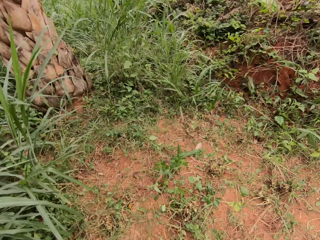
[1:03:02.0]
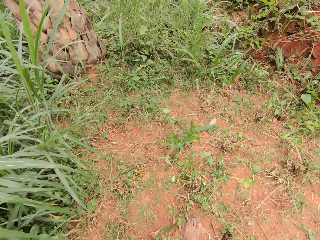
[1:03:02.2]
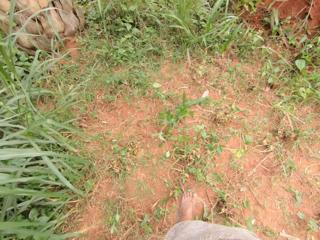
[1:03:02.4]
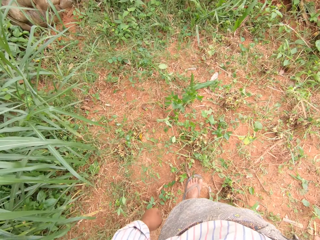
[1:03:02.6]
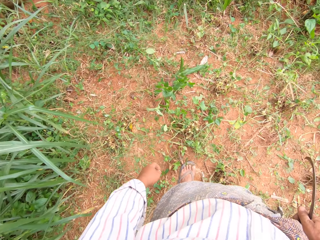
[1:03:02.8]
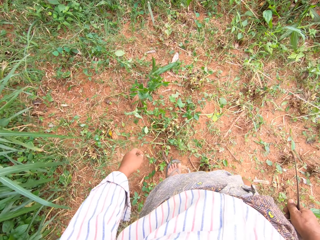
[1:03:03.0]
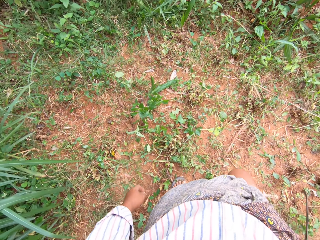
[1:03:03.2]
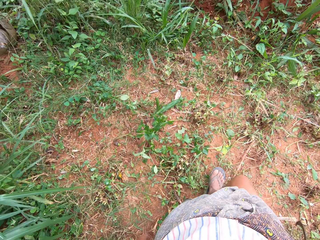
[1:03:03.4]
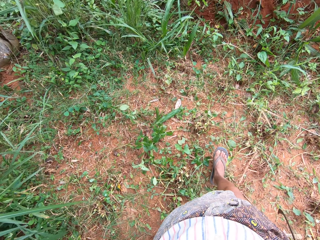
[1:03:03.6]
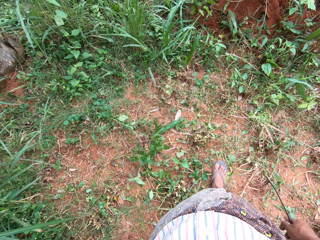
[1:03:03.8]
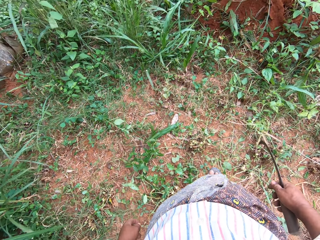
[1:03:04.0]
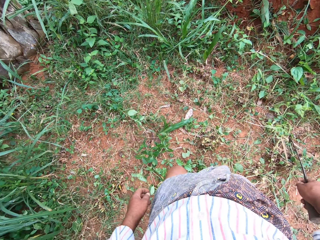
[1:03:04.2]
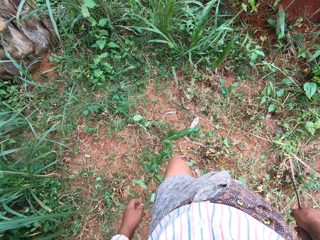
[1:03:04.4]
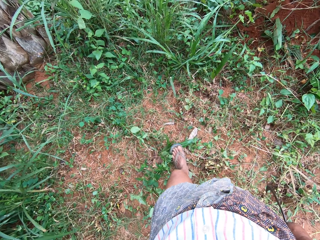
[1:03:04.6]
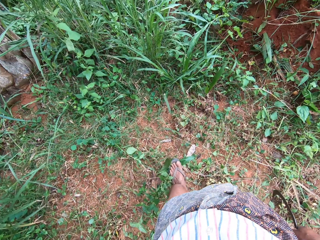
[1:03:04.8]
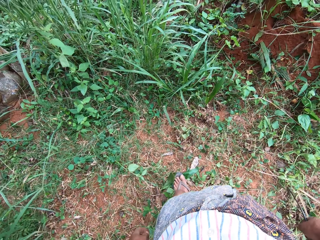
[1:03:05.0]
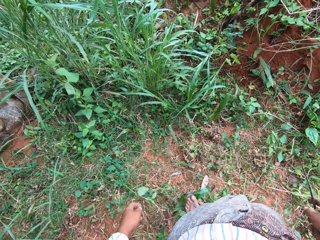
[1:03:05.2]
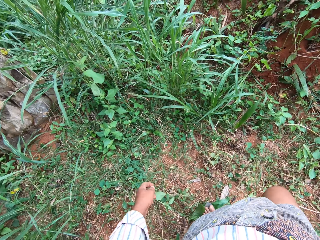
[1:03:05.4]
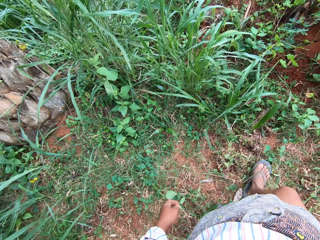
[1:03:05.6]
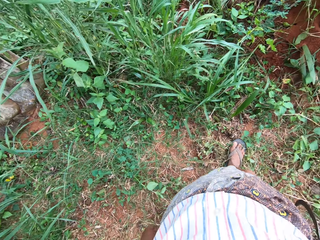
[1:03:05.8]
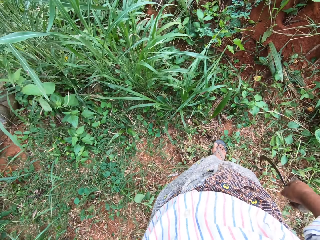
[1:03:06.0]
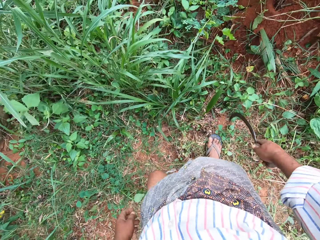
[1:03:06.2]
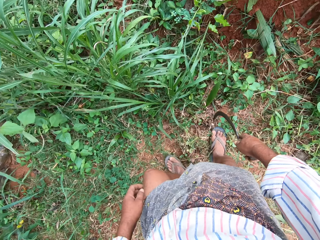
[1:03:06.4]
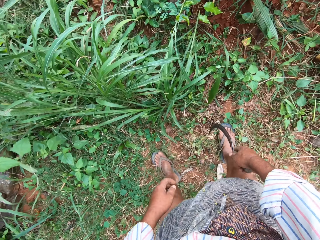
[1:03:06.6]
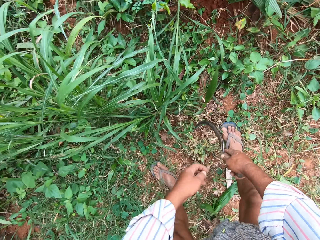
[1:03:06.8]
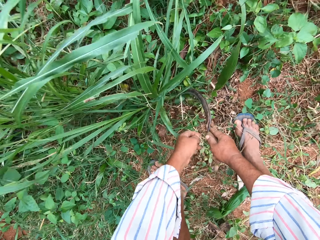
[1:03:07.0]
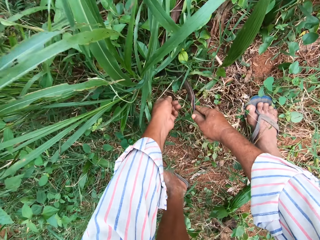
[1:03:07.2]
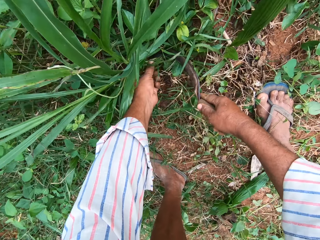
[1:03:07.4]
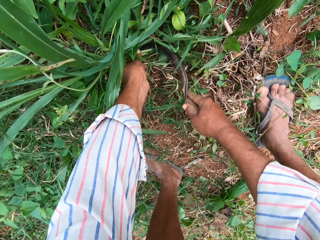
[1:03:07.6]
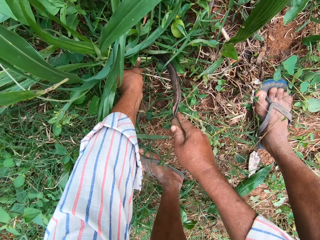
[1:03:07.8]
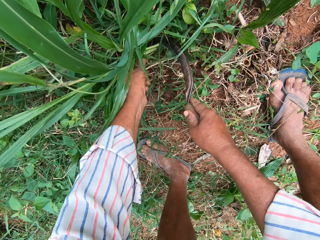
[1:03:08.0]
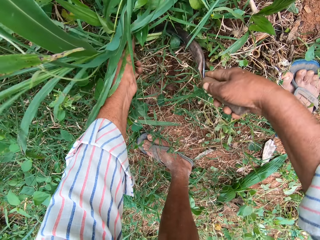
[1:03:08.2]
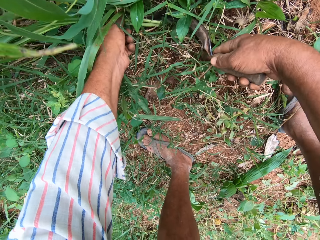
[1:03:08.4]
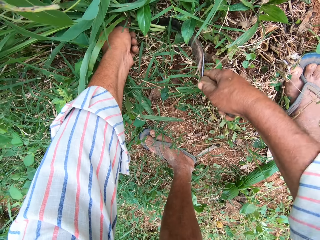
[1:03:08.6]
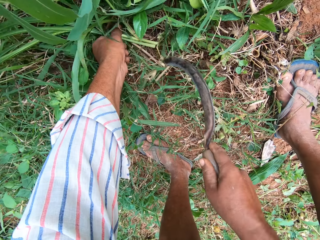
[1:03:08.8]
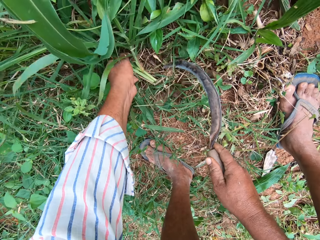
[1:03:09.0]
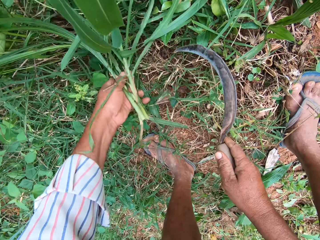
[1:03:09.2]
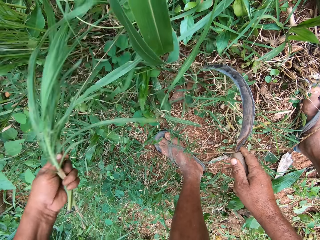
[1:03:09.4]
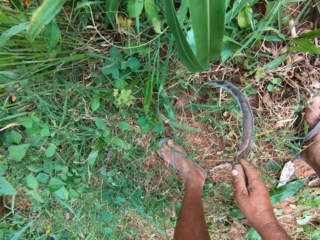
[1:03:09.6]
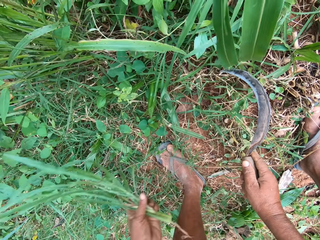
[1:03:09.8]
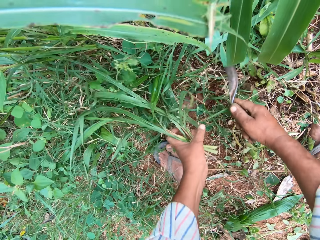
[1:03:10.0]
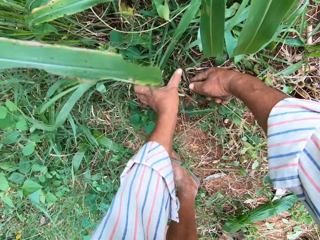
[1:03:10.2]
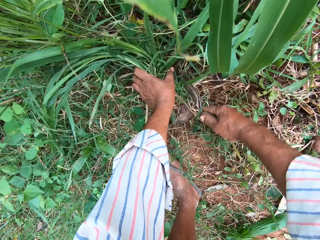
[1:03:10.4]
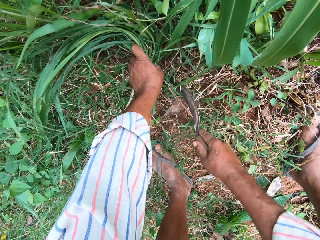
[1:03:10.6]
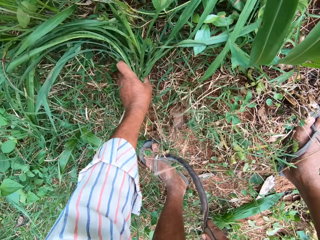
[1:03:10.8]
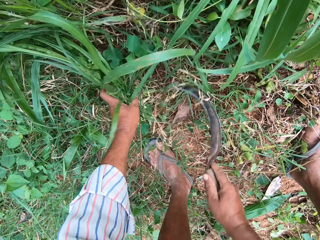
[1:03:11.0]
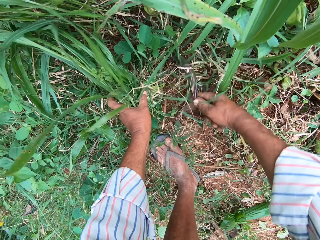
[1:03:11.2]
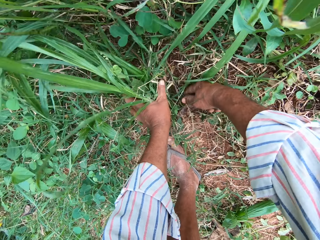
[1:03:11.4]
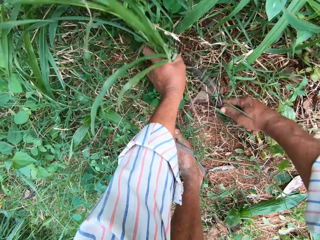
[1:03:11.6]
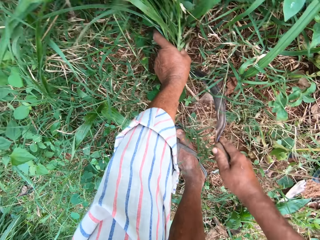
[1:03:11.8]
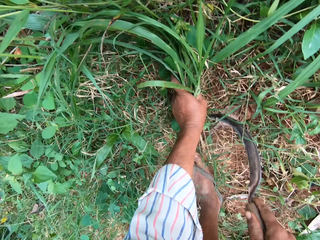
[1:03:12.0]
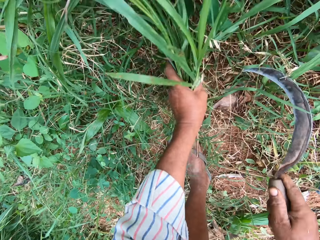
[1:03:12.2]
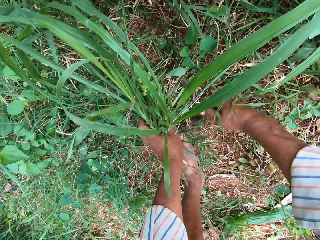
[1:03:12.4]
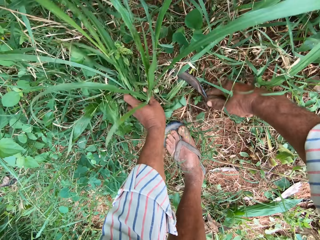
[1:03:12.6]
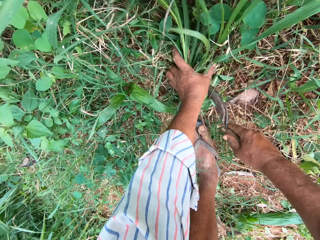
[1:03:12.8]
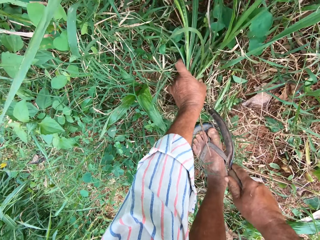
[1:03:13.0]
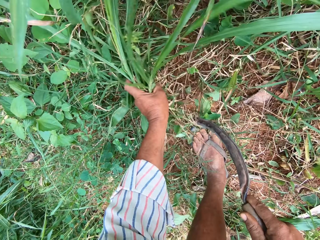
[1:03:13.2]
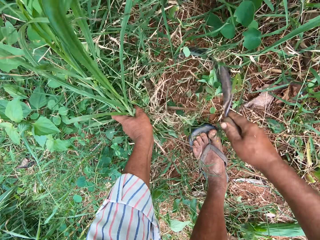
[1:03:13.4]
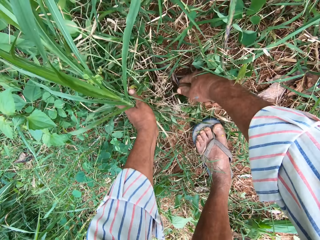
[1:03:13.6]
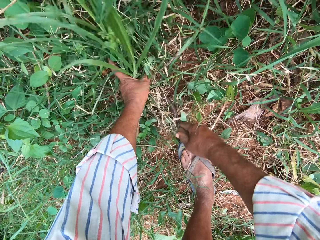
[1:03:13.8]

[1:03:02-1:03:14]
The camera wearer walks around the field. He cuts the grasses into his hand on the farm with the hand sickle.

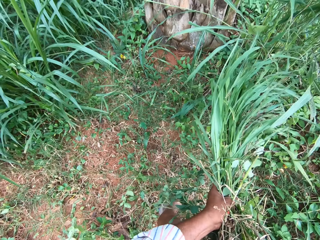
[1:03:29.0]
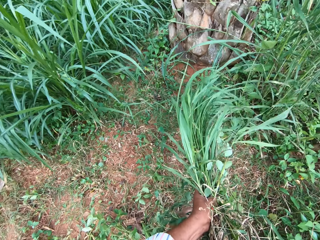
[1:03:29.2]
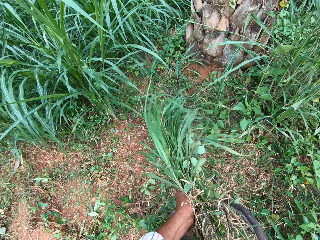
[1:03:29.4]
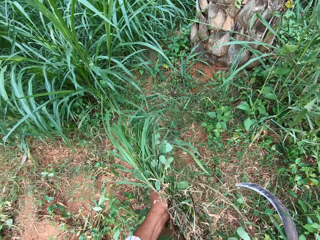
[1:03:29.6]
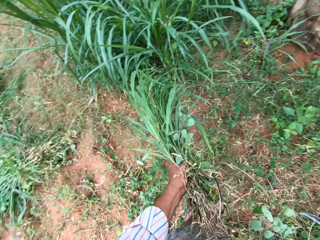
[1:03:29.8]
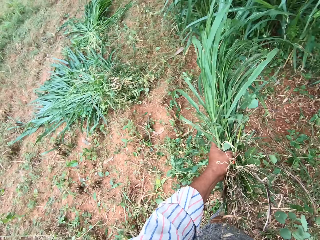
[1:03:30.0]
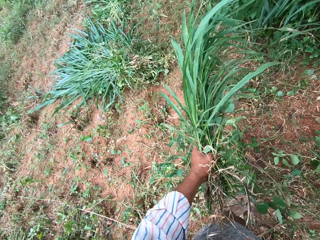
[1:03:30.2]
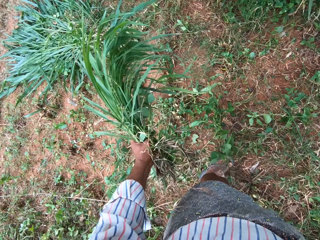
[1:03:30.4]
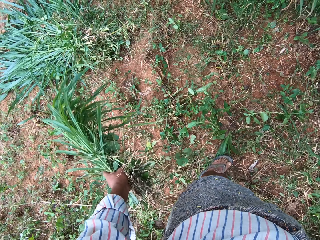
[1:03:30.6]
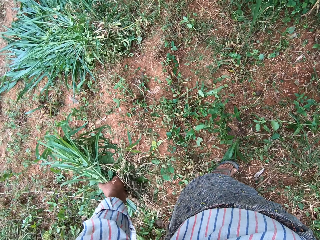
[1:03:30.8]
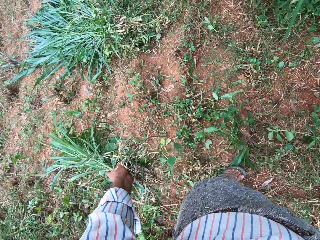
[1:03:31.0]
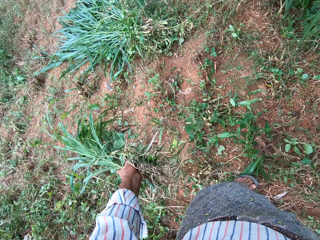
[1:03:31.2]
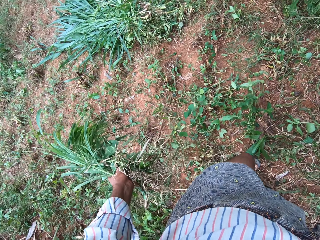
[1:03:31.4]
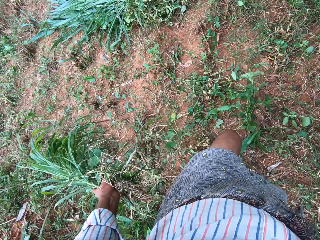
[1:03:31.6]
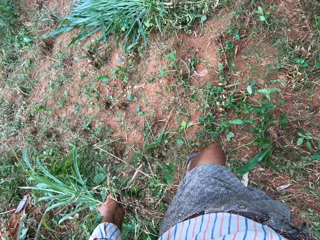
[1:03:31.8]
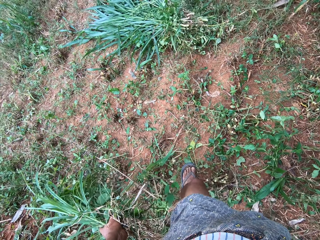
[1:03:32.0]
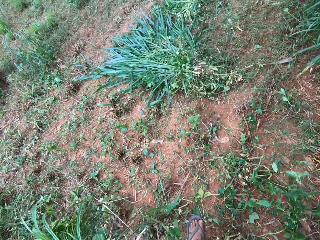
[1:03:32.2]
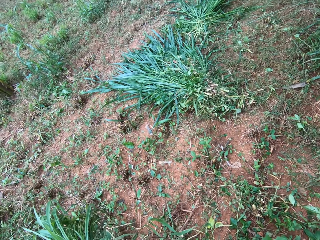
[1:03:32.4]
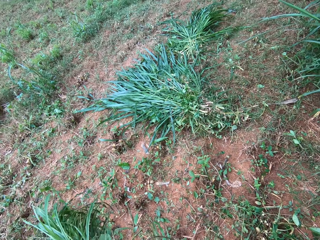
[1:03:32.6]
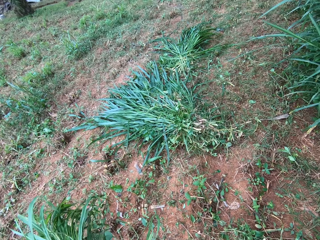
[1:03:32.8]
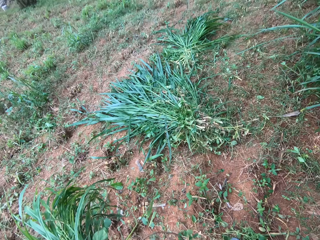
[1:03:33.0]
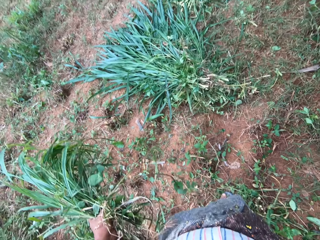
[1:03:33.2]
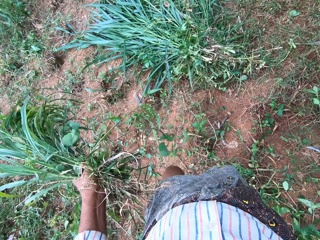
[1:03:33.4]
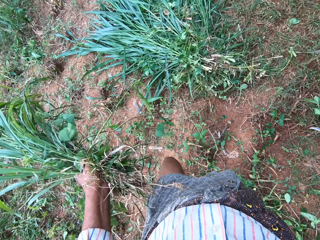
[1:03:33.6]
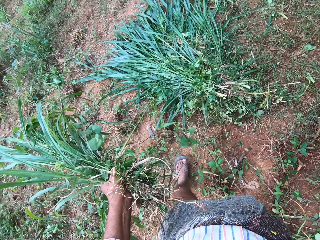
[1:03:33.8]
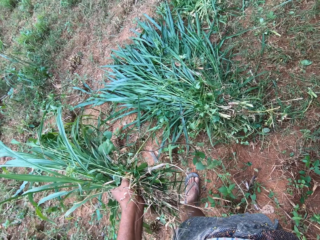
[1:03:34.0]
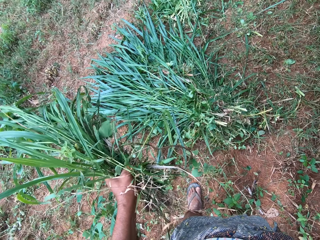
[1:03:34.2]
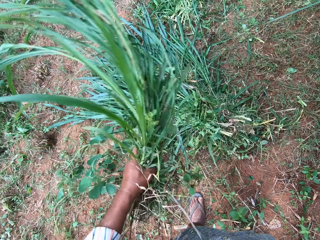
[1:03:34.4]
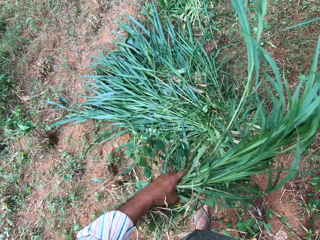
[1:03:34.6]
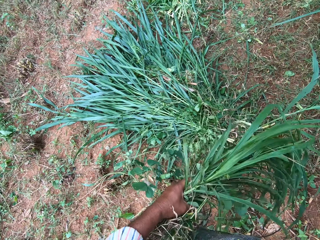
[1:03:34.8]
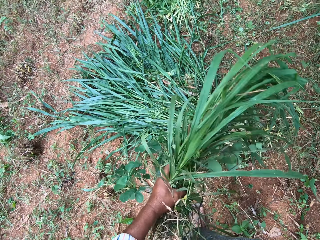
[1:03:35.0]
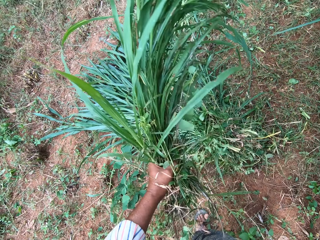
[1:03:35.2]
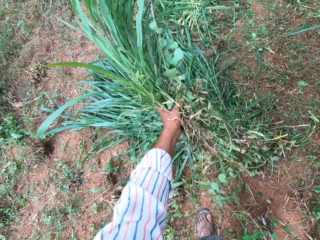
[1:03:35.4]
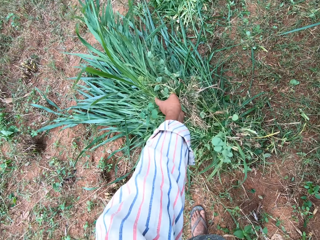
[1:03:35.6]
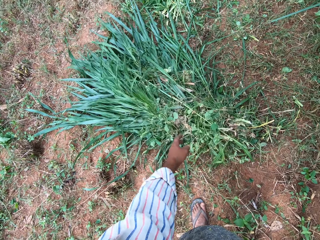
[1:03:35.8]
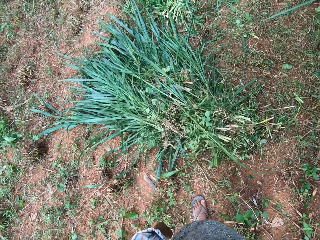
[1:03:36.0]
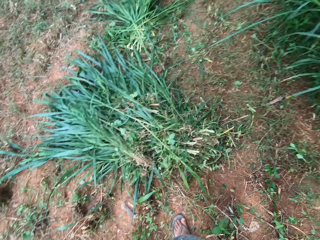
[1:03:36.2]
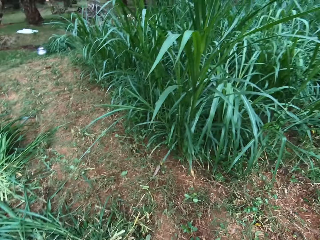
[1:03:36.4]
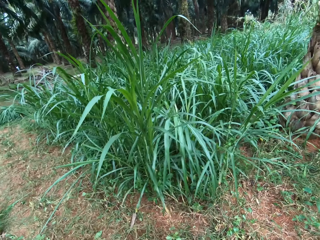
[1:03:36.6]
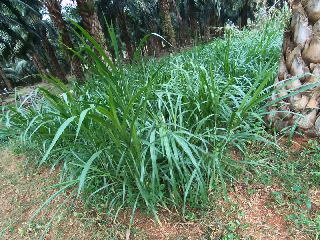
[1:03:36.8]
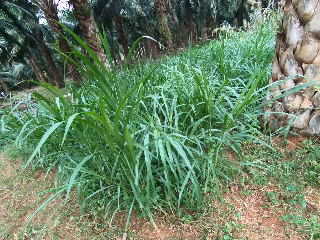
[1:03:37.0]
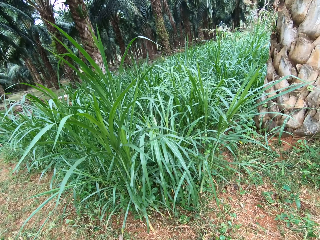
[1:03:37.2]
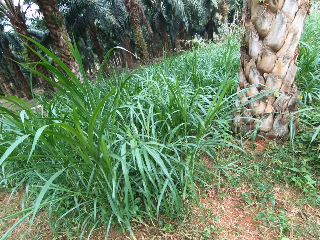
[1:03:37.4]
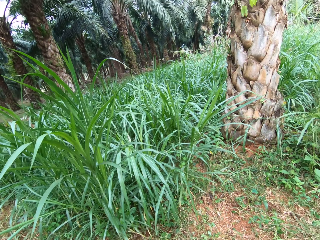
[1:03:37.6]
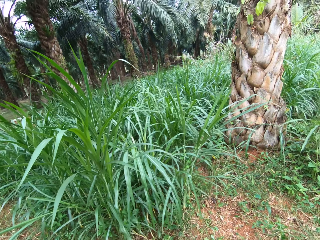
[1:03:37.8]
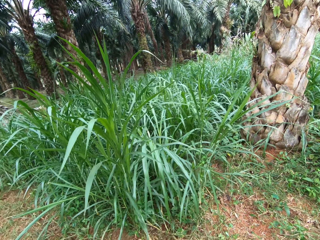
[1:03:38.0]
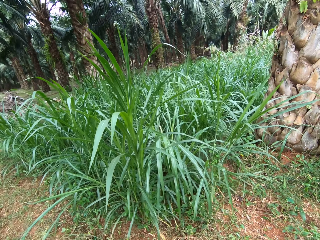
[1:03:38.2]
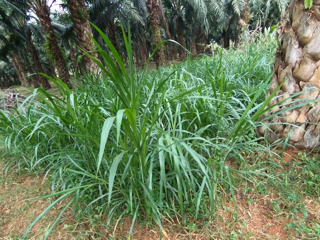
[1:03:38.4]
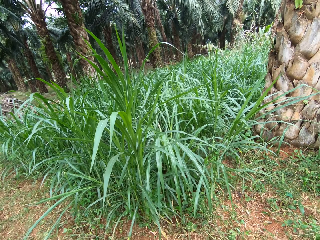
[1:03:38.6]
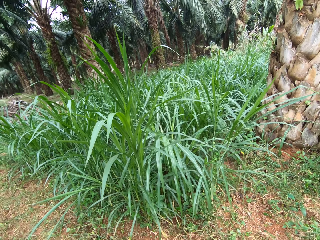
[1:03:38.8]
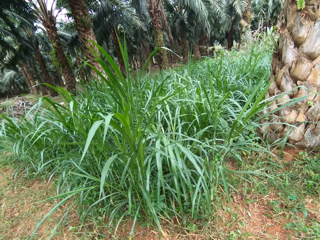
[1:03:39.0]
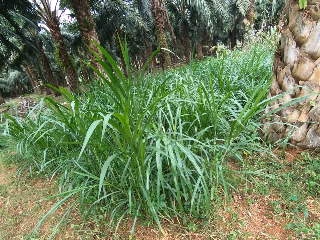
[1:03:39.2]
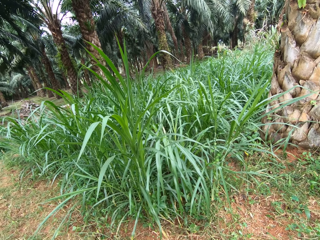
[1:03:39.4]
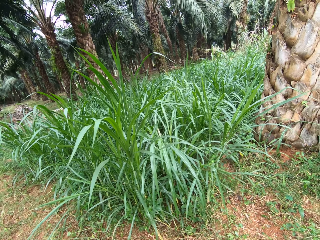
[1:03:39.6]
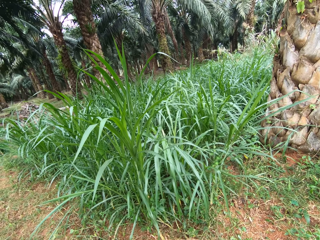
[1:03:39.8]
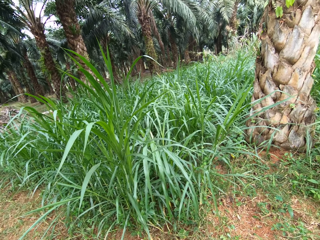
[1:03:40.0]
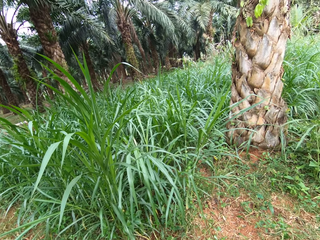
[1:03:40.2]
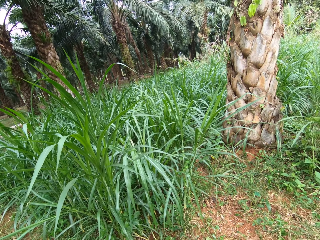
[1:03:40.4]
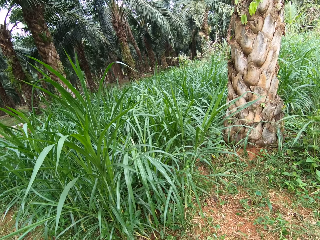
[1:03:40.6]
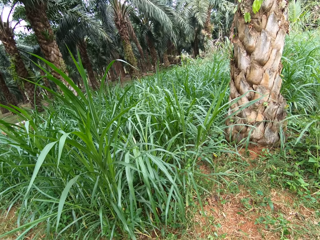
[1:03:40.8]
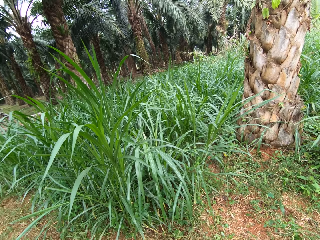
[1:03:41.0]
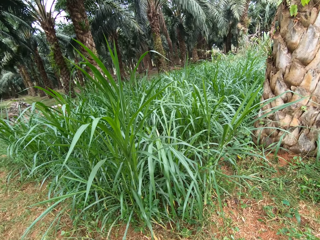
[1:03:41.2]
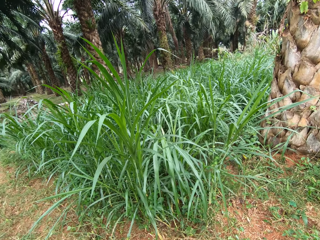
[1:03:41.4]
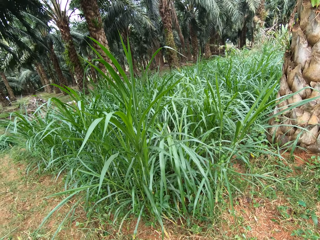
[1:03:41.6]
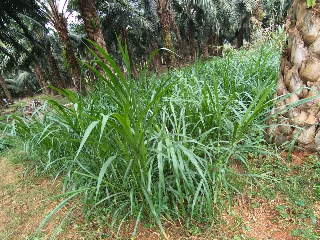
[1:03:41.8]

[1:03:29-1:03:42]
The camera wearer stands. They walk. They drop the napier grass on the ground with other grasses. They stand.
